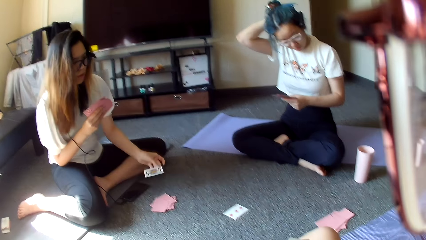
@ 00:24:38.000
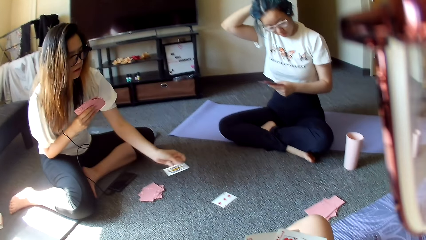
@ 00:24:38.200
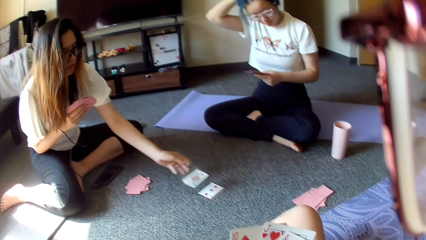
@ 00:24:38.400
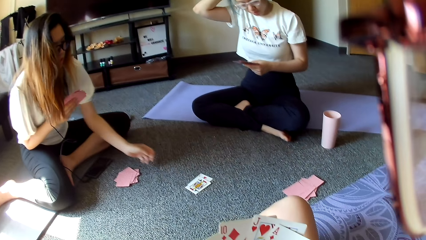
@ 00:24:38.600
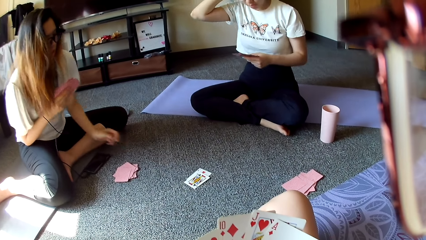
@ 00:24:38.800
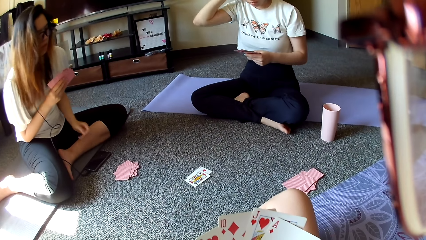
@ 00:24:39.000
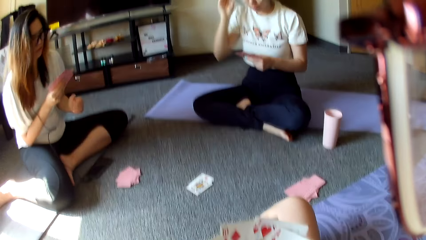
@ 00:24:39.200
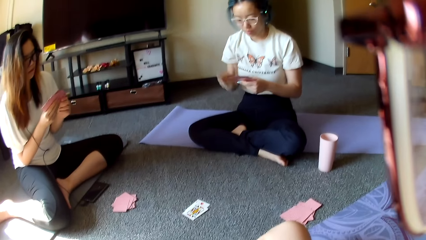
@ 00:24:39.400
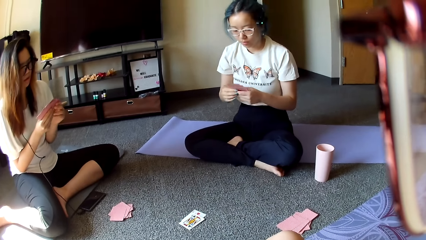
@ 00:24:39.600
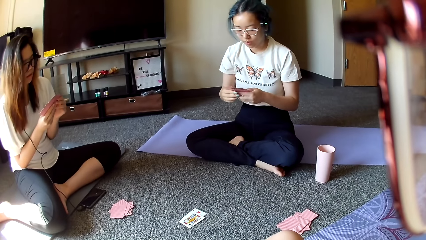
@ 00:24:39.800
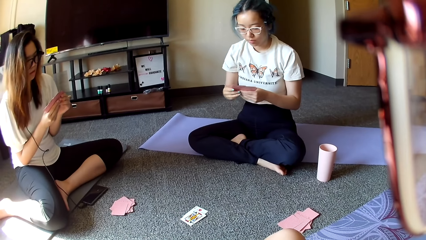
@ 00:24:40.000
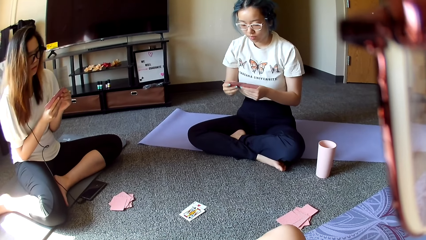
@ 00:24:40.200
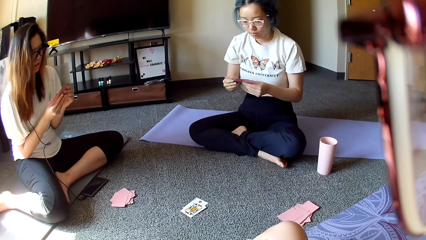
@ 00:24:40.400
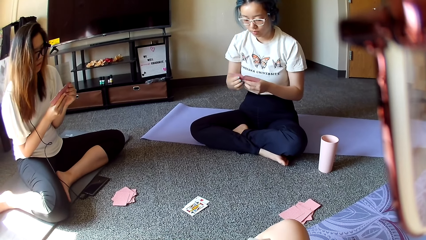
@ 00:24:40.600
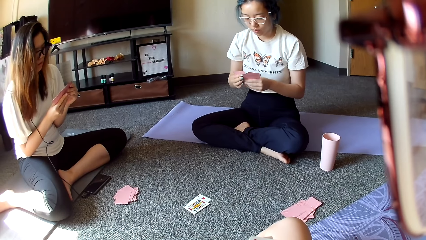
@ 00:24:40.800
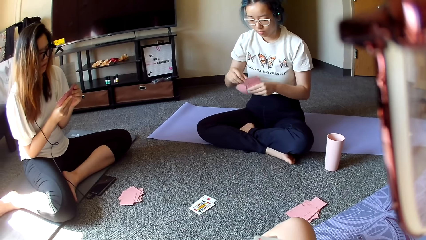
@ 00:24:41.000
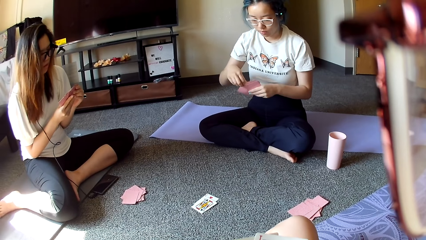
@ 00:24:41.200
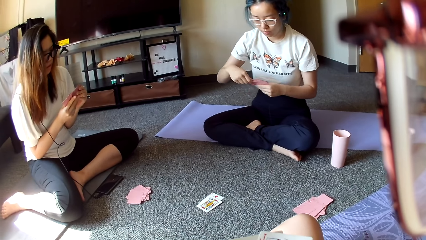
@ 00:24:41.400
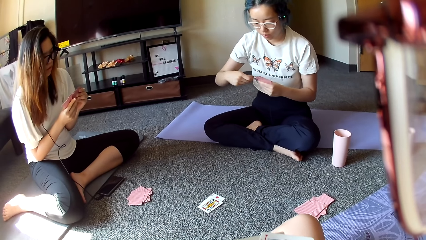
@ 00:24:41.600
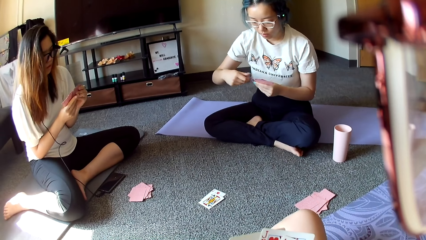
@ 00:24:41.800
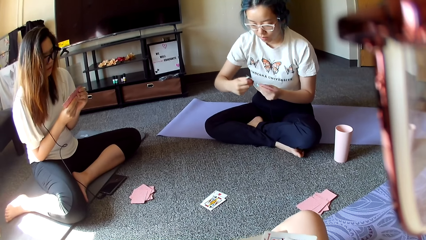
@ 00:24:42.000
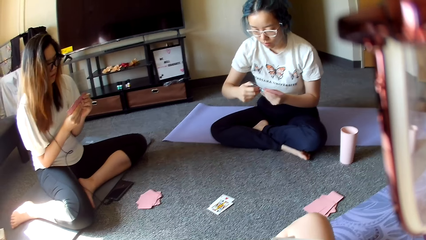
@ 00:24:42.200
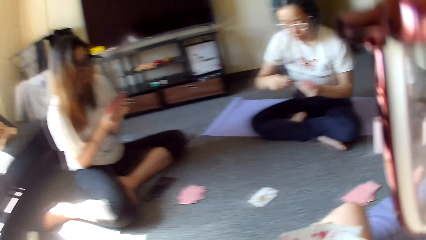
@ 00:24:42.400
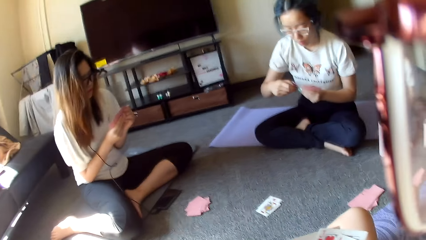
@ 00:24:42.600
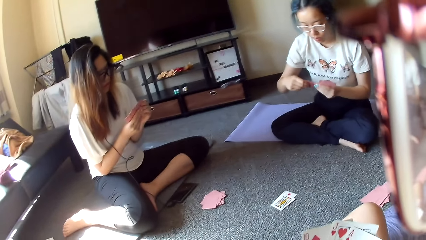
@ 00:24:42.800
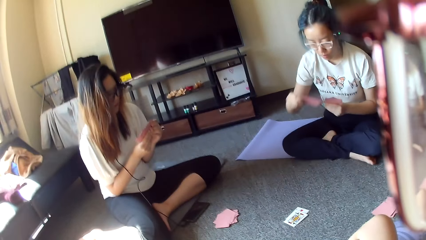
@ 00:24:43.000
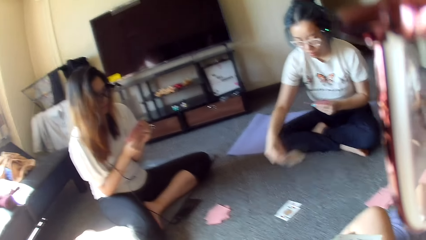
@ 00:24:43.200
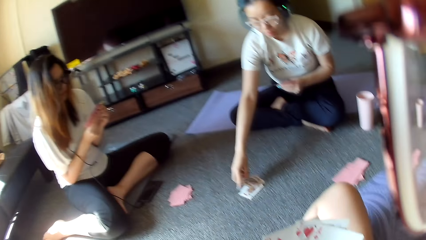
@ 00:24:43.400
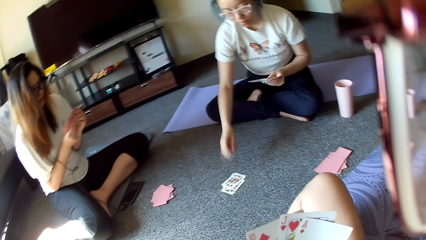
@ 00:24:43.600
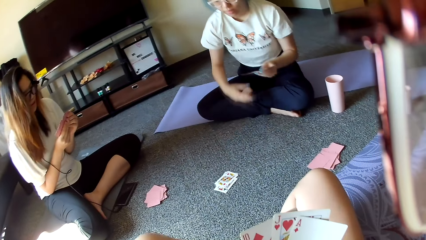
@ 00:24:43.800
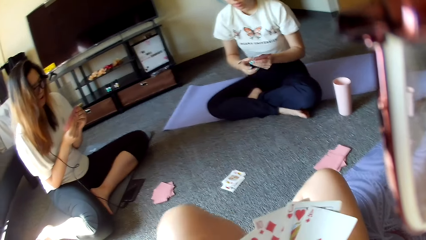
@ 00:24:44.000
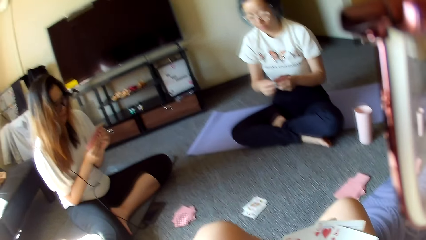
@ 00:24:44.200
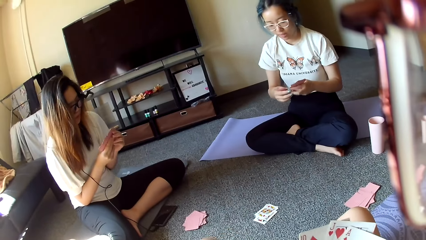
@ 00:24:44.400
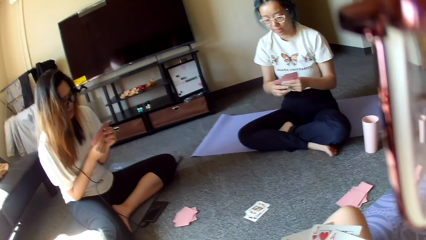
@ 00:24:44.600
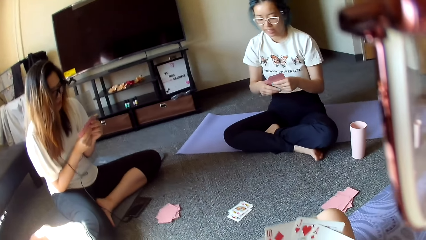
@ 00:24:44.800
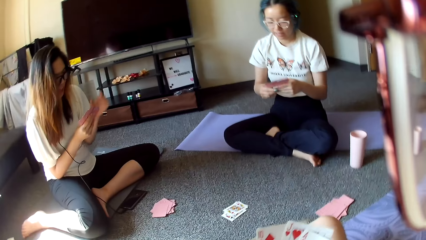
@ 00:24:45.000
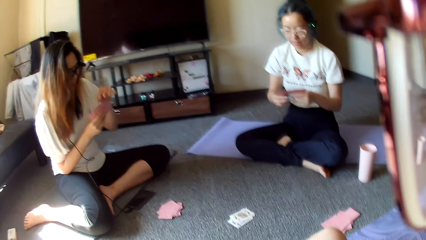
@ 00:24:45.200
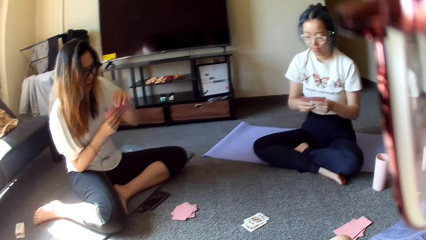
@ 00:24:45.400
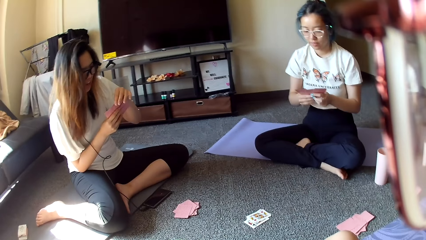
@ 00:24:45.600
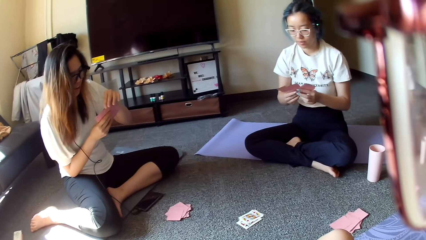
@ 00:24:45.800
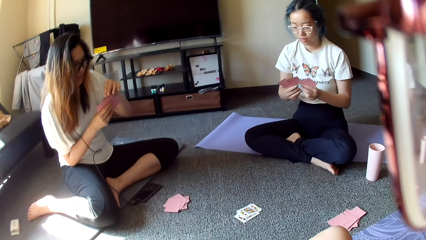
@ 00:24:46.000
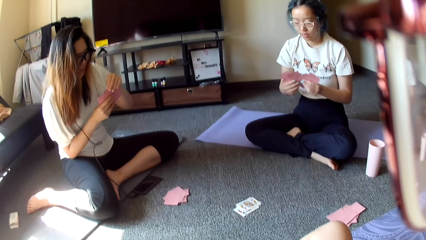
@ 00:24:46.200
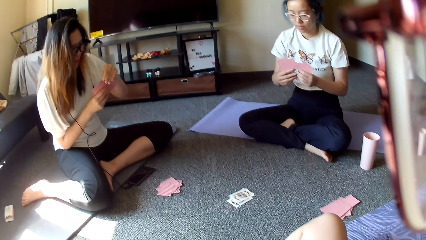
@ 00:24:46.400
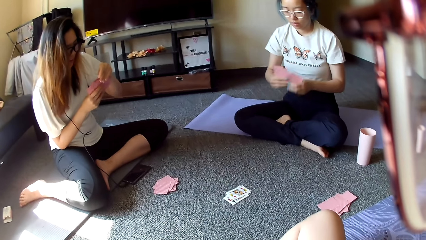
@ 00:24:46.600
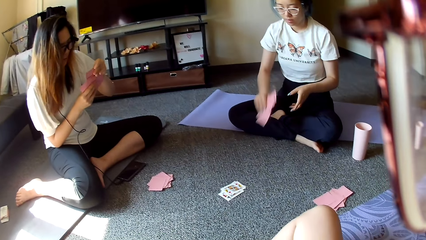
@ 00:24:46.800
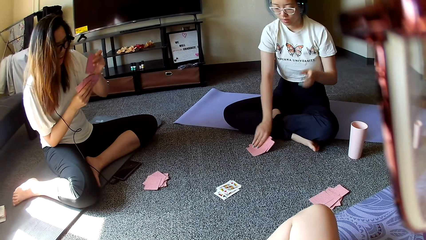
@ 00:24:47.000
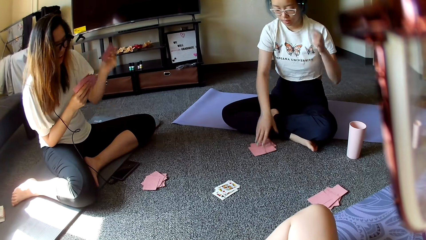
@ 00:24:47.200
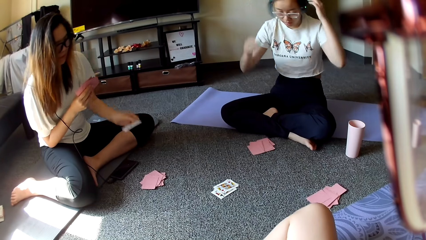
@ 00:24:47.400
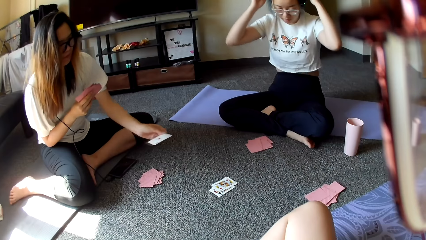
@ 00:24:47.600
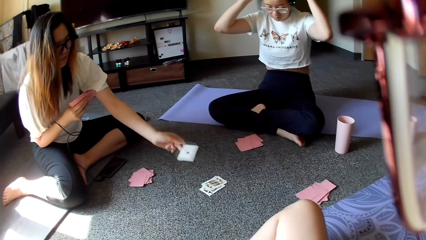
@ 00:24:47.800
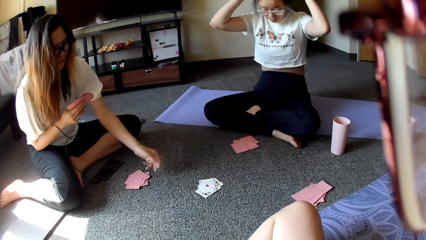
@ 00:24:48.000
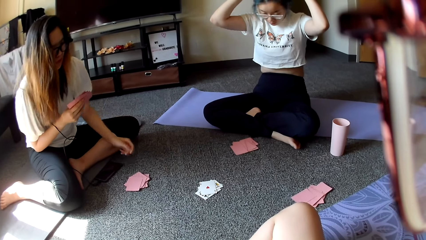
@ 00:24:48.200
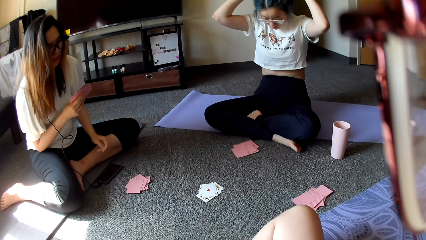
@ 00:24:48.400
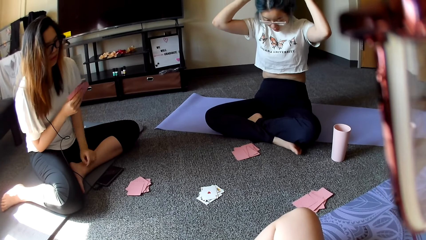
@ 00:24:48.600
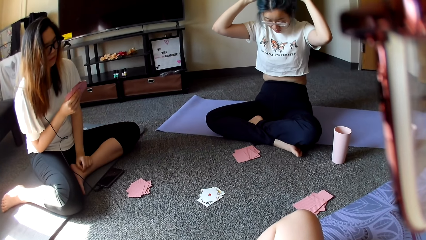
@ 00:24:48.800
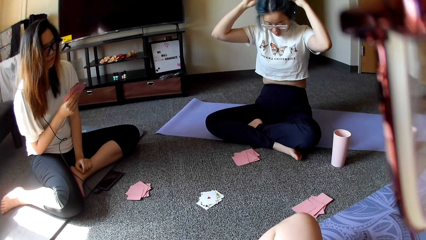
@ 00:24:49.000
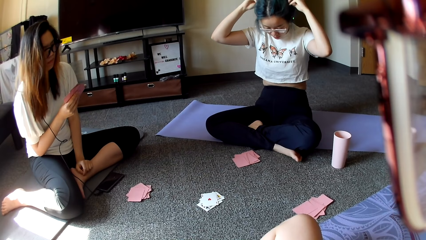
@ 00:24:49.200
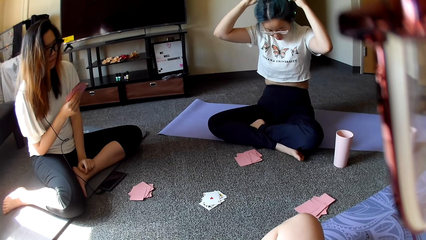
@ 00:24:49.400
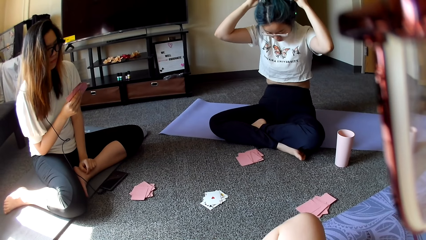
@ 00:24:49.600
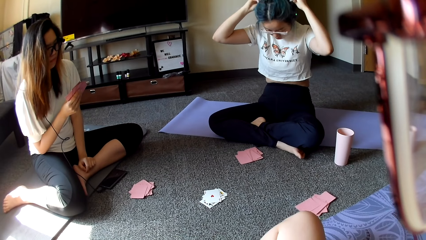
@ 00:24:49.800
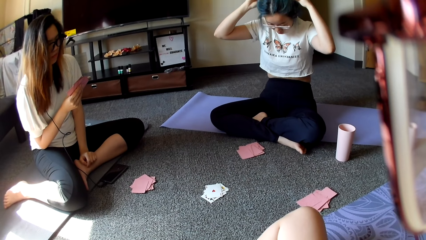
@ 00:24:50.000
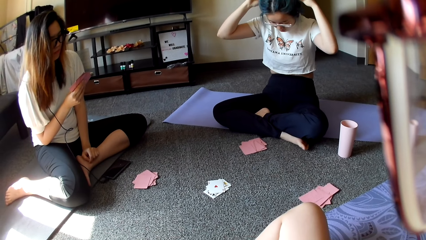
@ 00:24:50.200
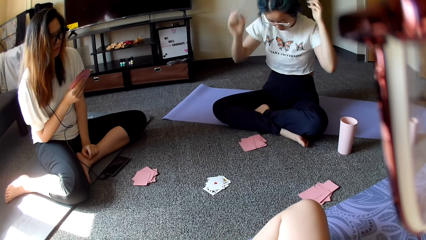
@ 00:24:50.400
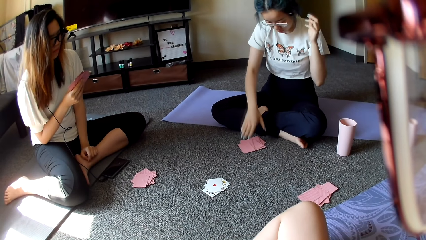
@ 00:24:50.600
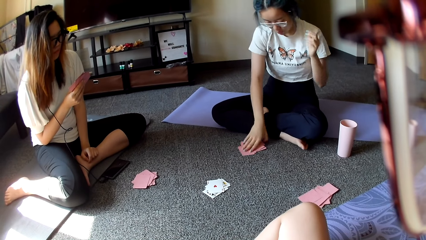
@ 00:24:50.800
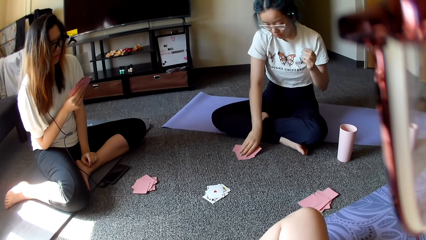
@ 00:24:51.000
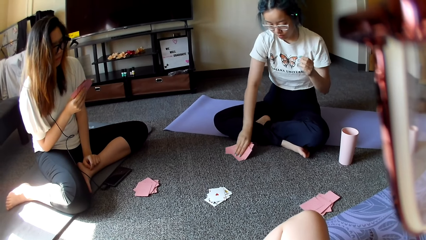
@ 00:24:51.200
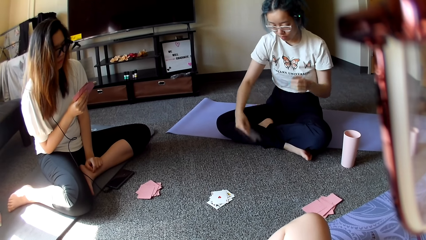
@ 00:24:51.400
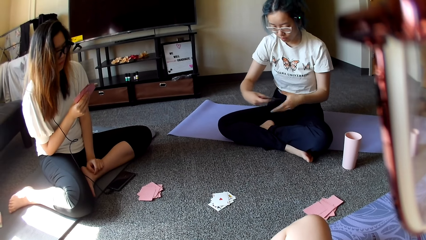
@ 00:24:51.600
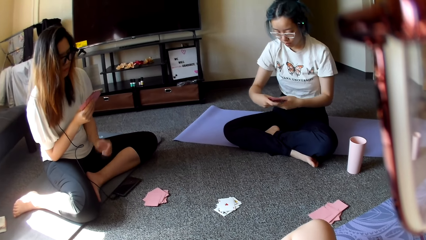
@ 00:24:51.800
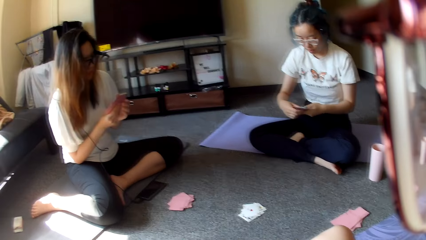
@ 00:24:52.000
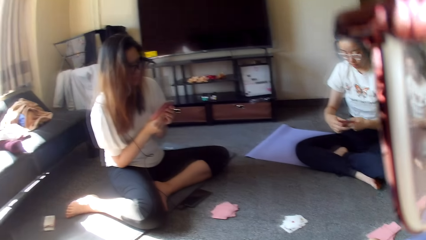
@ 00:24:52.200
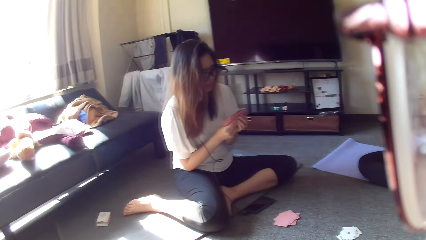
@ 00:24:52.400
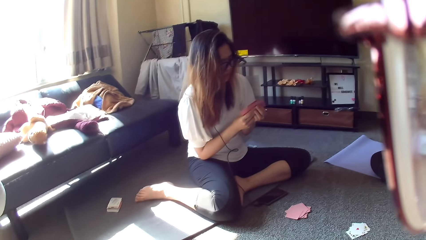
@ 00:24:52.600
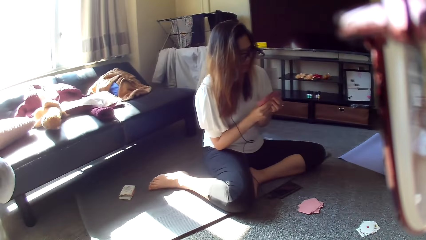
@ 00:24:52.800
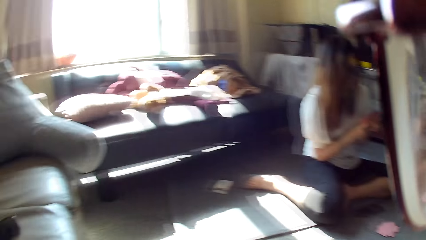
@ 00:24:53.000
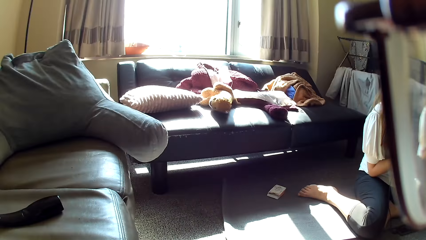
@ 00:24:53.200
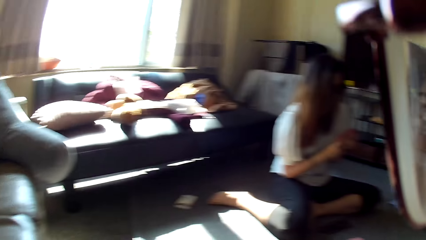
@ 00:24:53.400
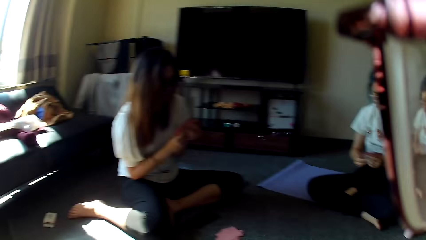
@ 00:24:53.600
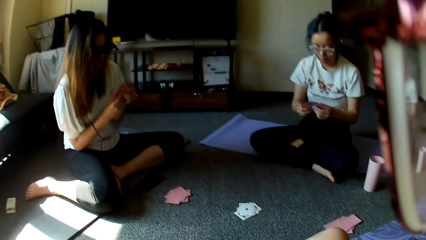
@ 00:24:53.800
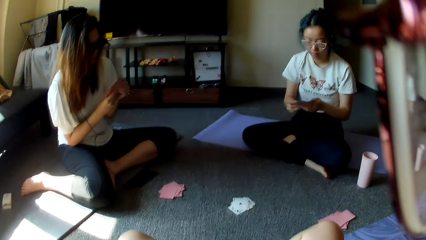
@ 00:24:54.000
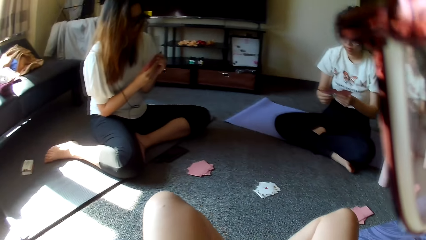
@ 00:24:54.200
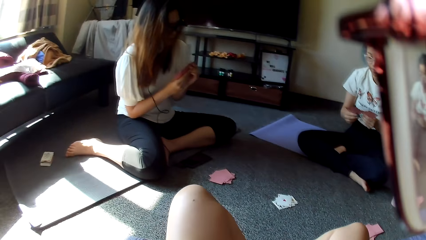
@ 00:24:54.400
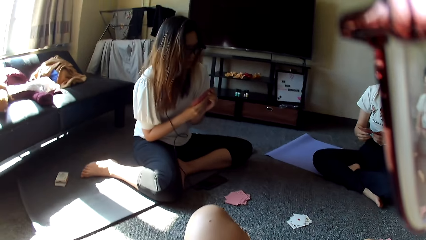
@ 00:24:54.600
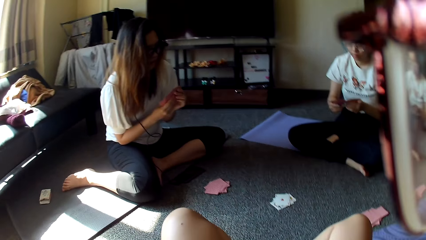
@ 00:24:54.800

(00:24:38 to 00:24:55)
A person puts the card down. Another person puts the card down. The other person puts down the cards. The first person puts the card down. The other person touches their head. The other person makes the headphones. The other person picks up the cards.
